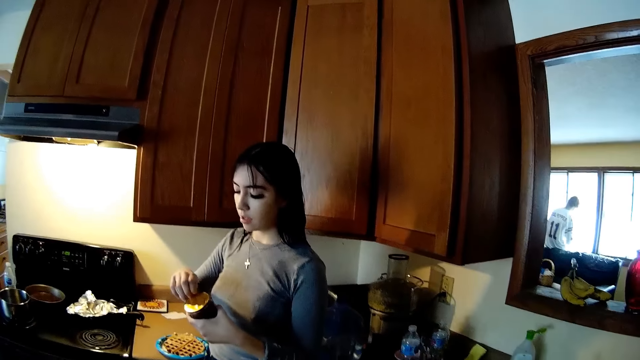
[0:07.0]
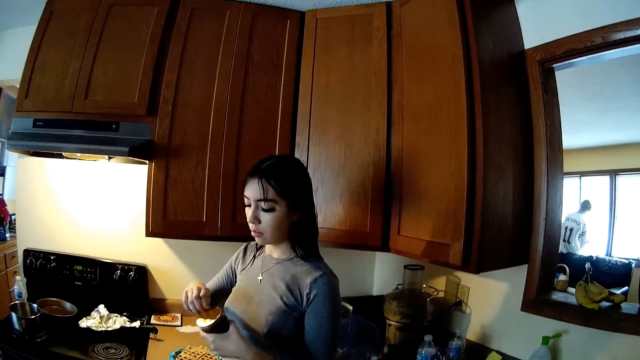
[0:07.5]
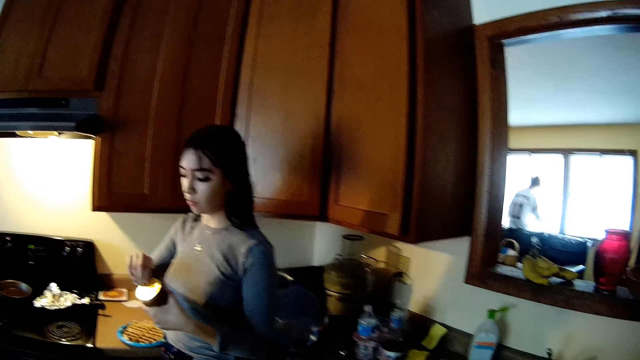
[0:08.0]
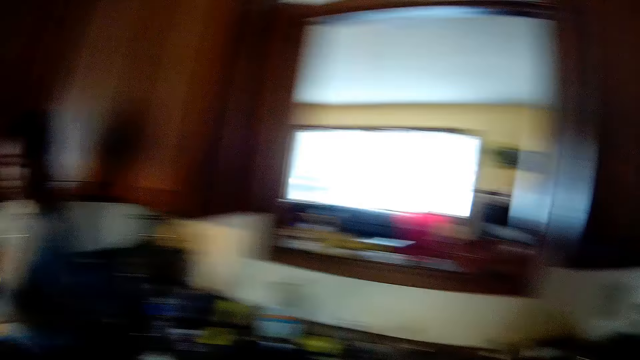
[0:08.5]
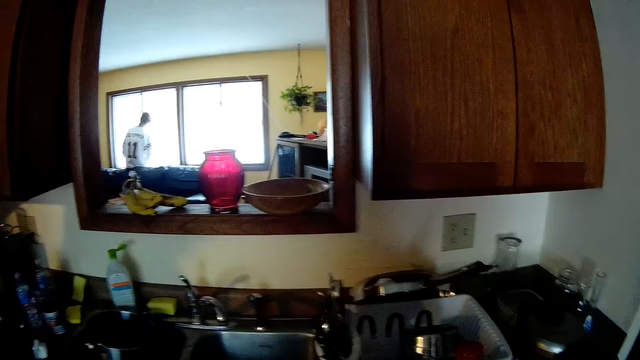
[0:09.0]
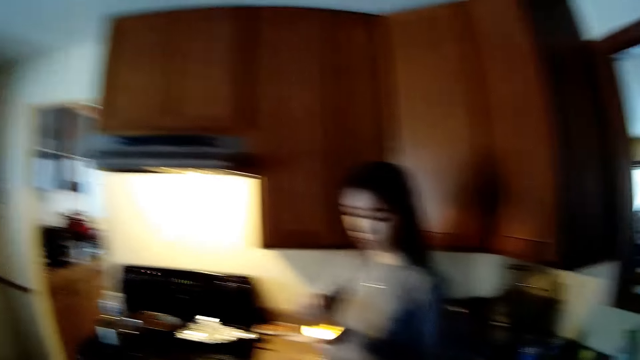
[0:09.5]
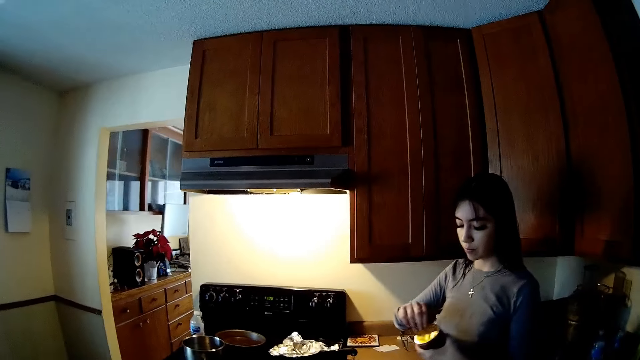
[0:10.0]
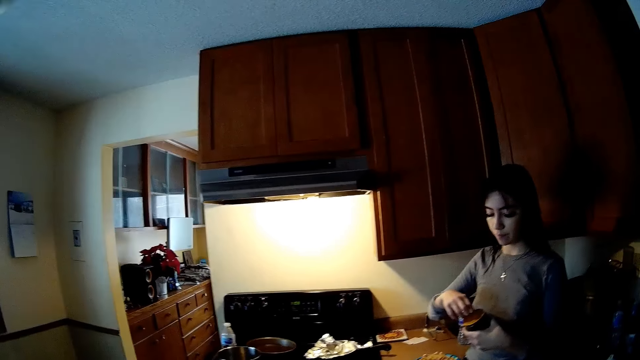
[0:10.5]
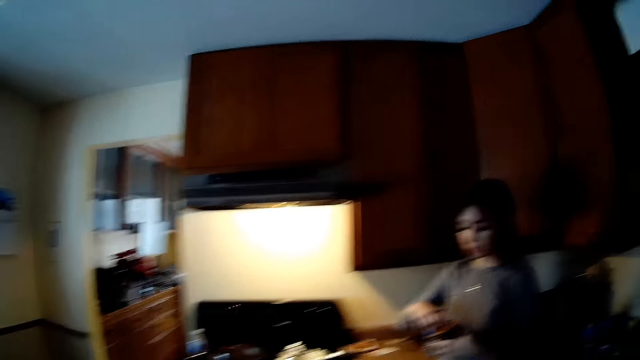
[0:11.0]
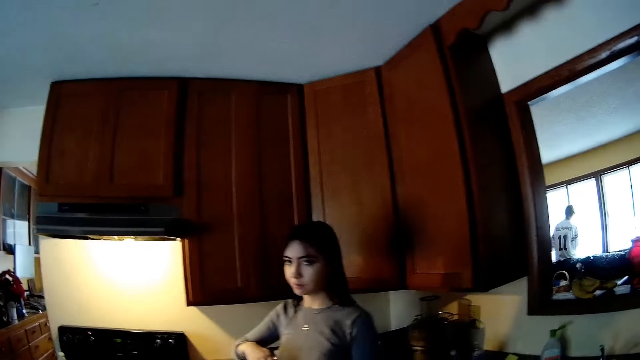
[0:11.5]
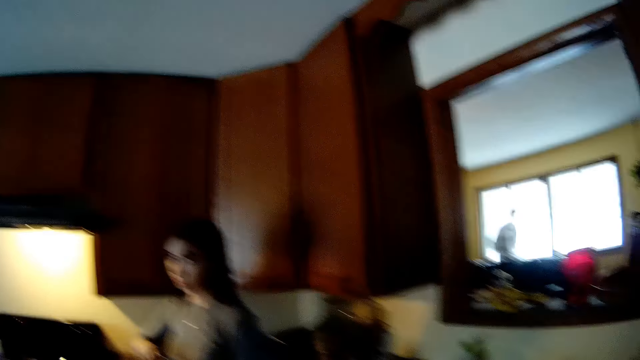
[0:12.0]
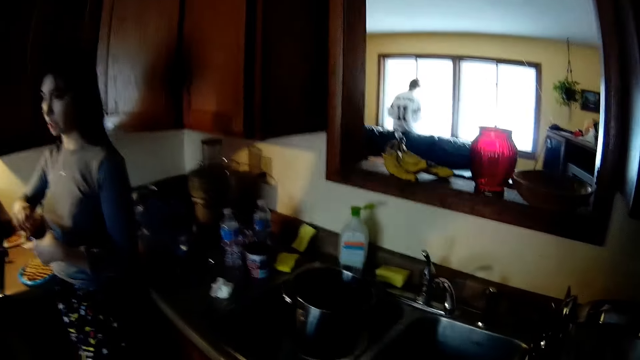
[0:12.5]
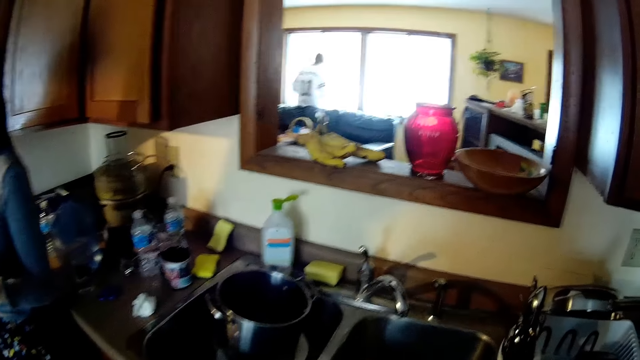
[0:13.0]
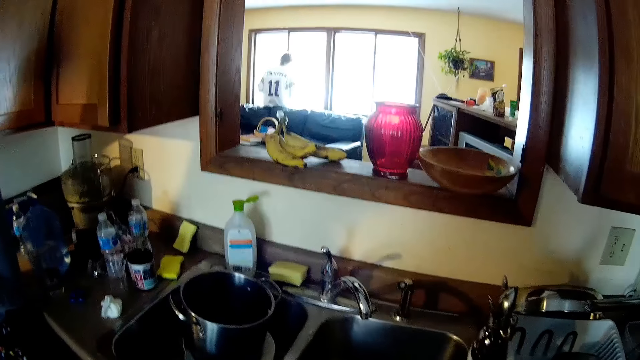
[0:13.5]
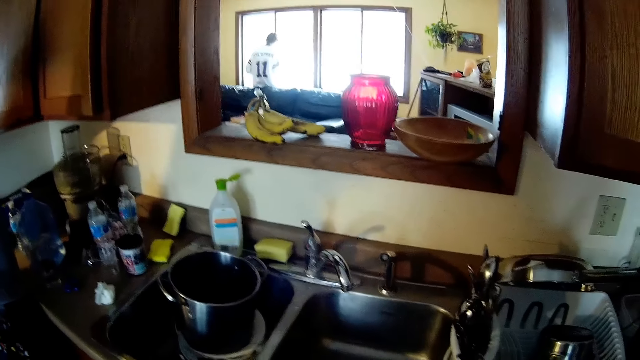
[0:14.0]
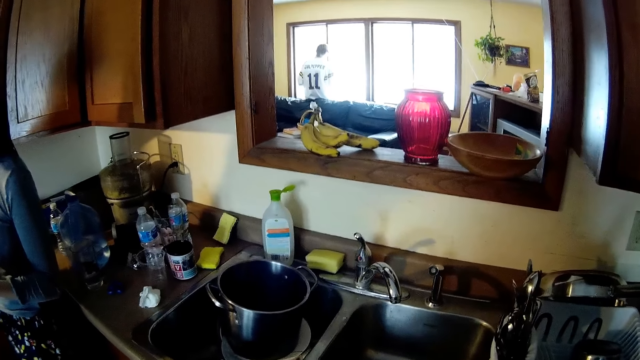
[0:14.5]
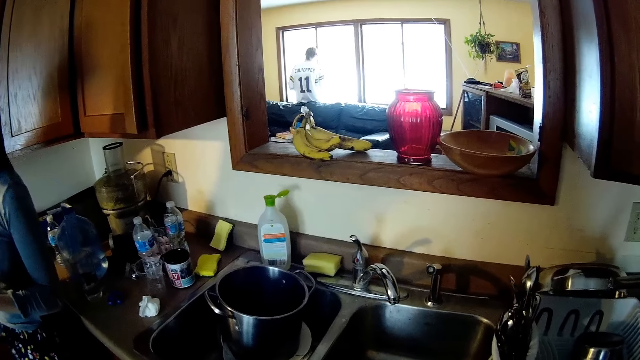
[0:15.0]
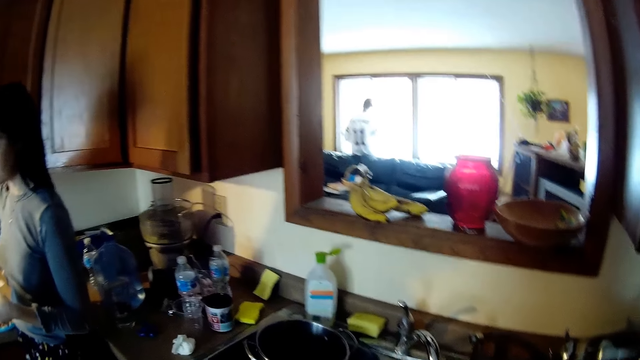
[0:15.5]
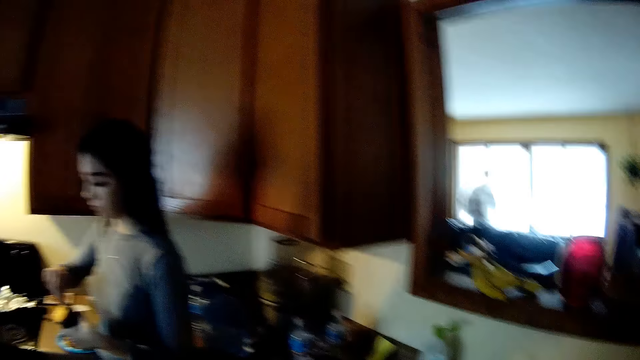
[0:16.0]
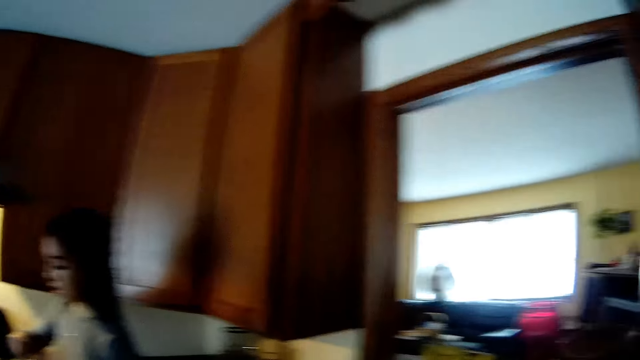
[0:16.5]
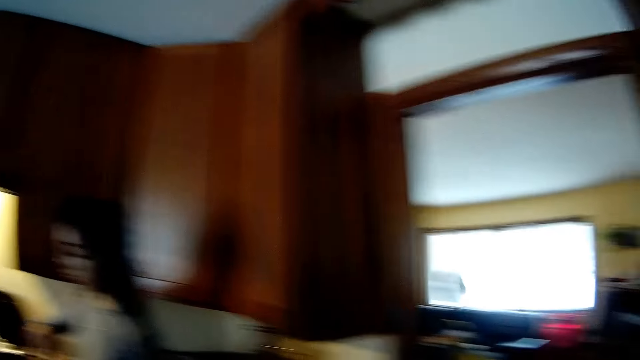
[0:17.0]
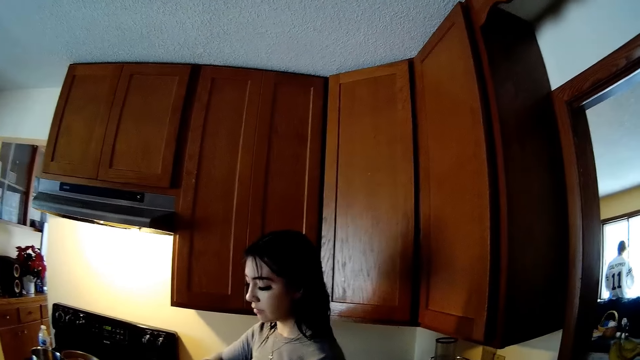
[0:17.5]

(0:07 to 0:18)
The camera wearer looks around in the kitchen.

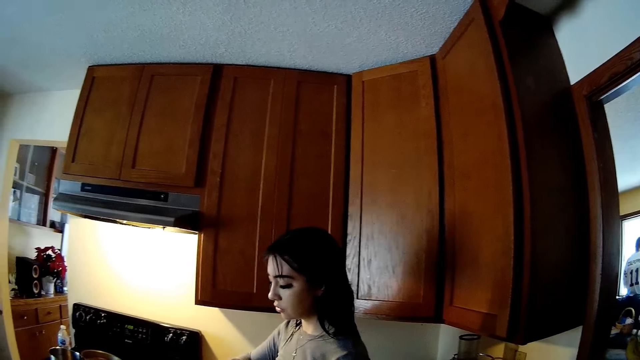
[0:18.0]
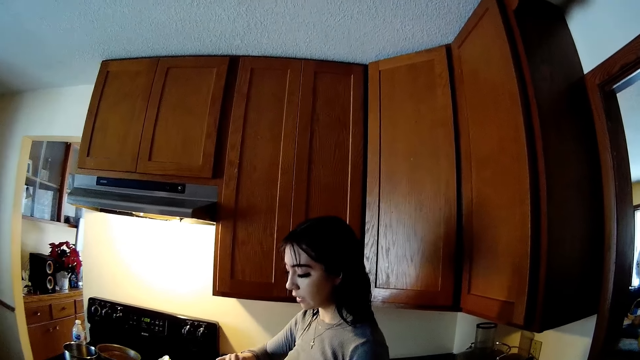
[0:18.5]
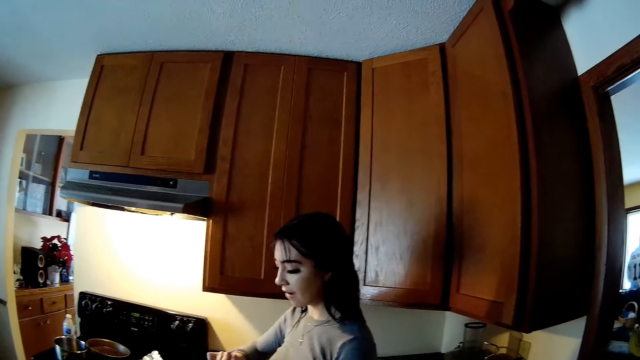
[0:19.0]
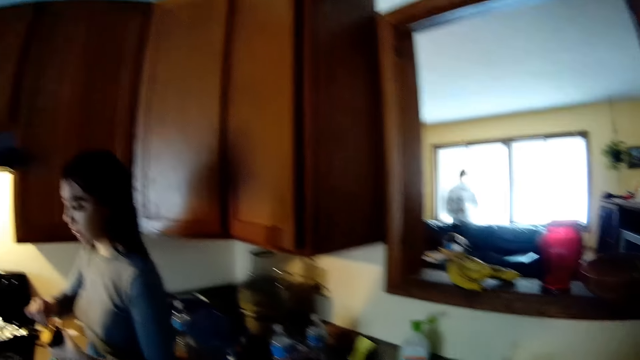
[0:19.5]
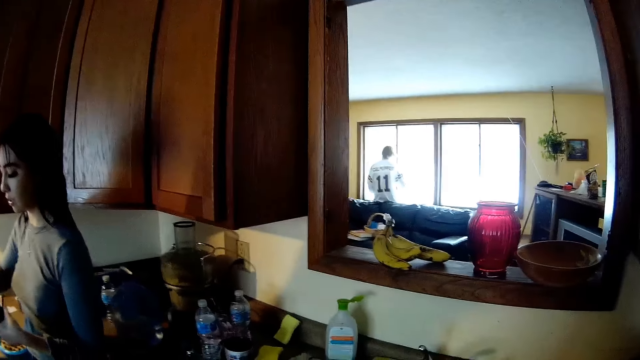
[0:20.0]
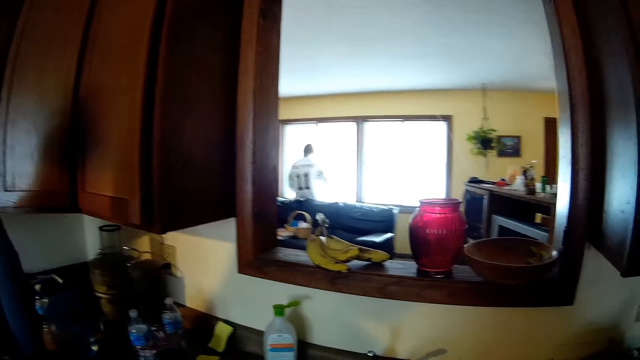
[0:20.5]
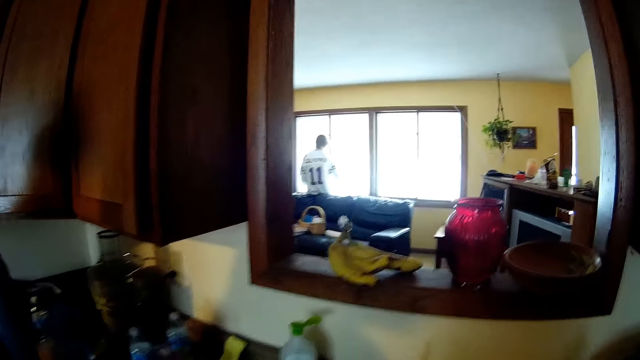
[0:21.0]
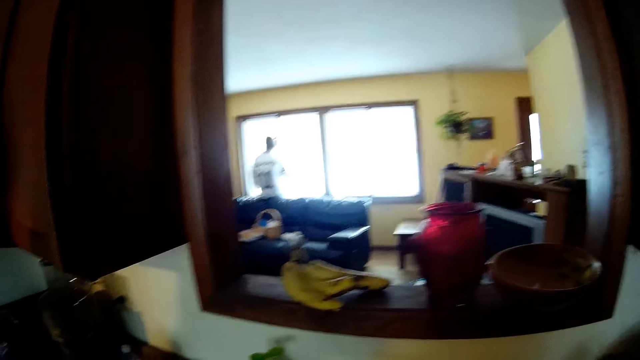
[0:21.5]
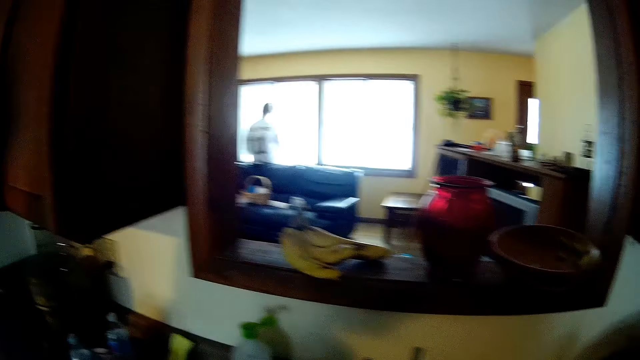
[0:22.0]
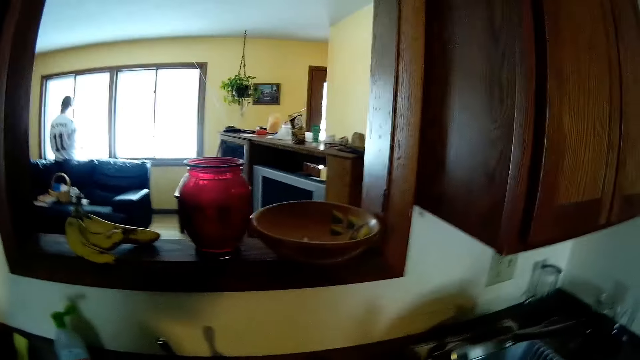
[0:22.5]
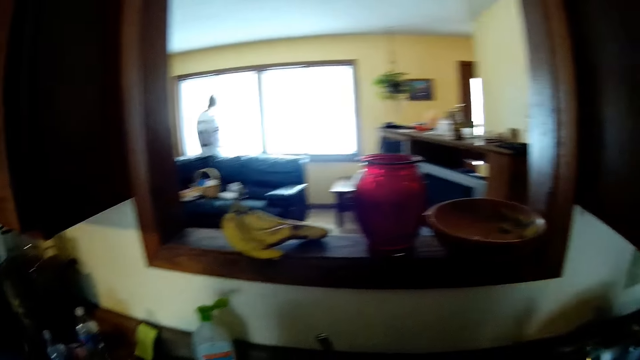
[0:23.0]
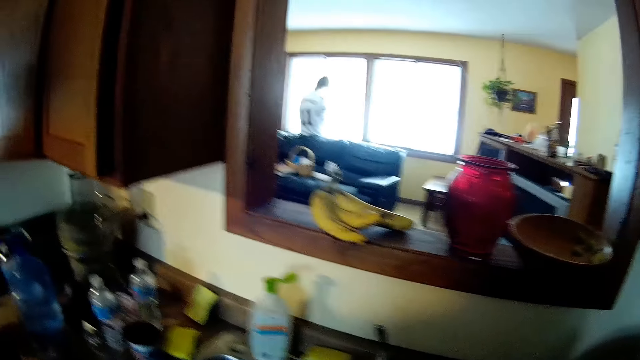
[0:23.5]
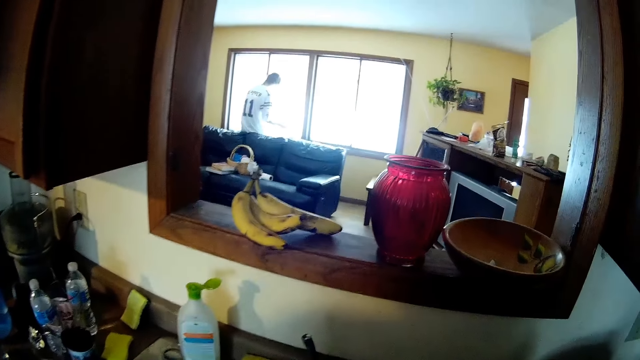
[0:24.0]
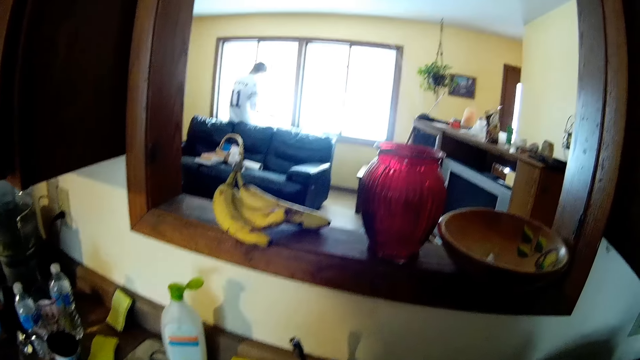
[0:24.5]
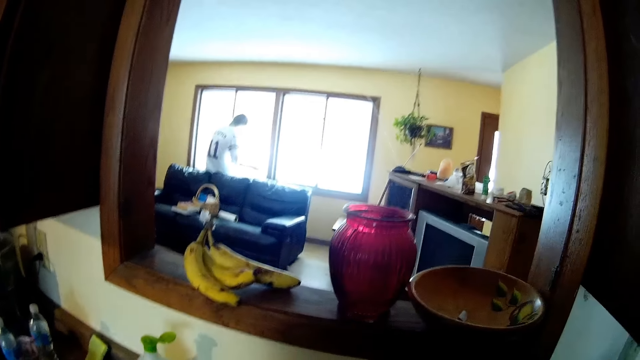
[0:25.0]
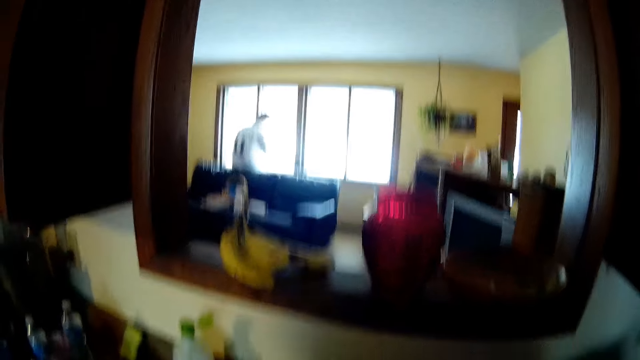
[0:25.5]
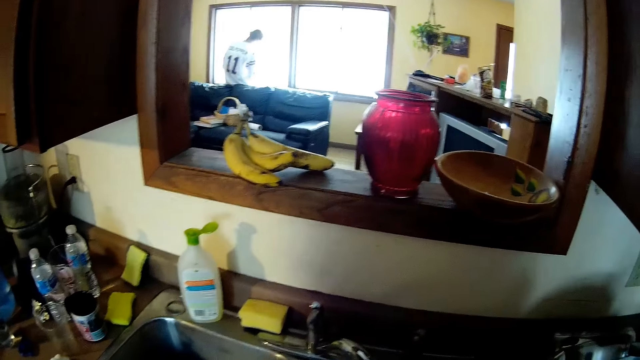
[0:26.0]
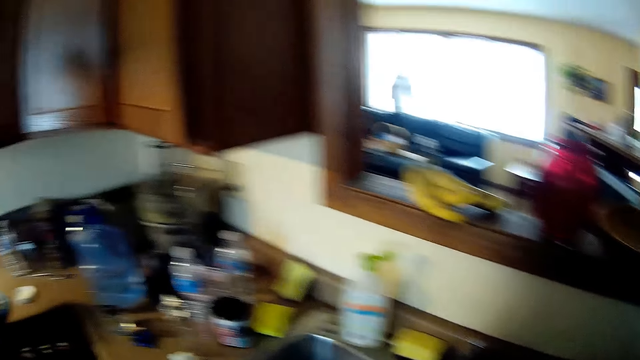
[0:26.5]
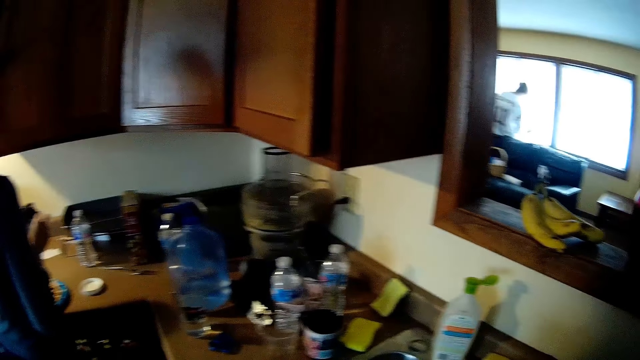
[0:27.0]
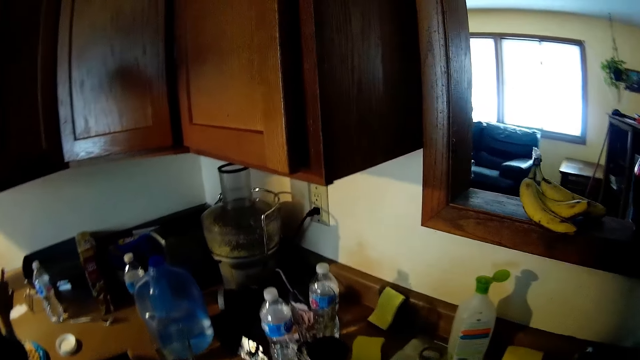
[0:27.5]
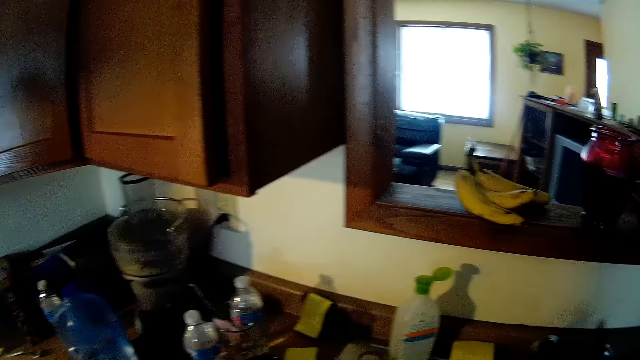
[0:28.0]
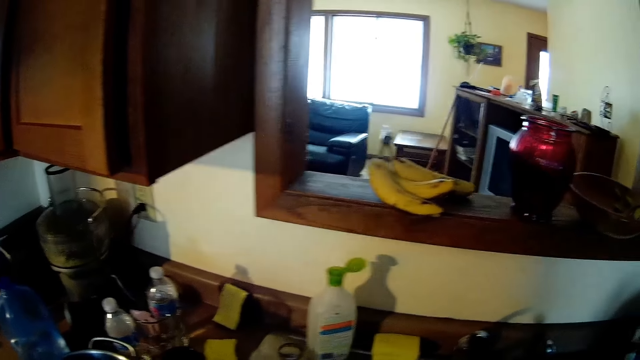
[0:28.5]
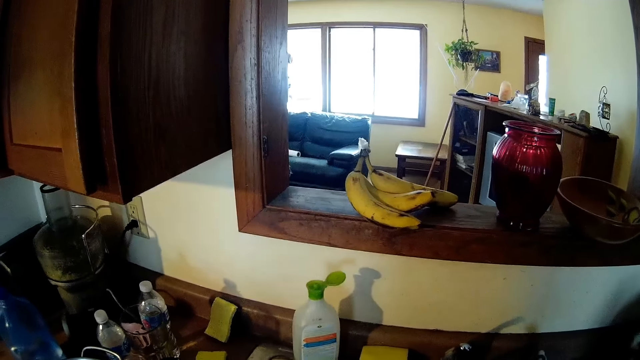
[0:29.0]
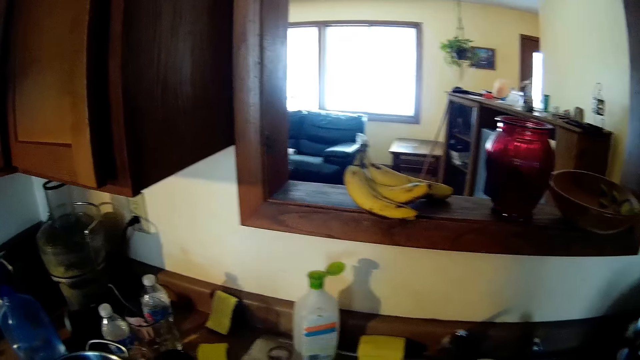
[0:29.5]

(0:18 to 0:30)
The camera wearer walks towards a kitchen sink. They look around the kitchen counter.
